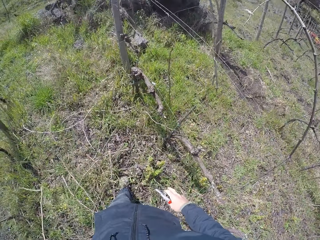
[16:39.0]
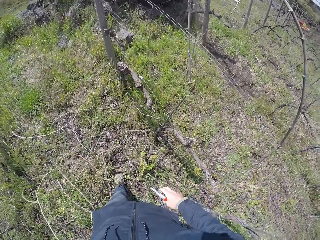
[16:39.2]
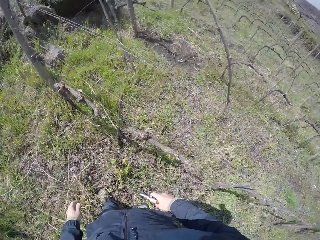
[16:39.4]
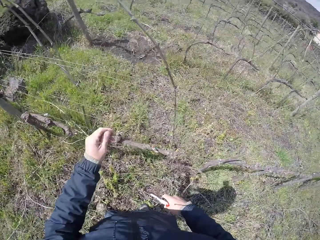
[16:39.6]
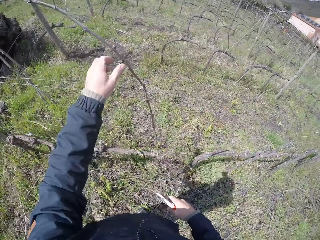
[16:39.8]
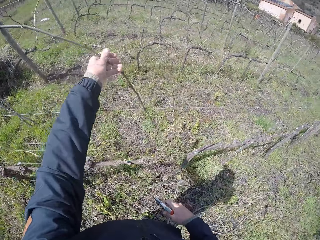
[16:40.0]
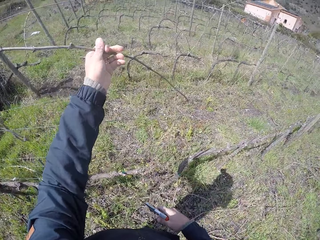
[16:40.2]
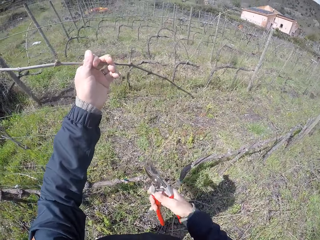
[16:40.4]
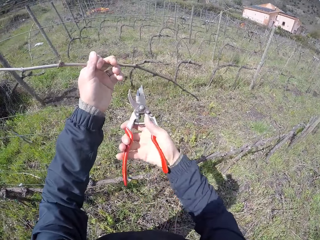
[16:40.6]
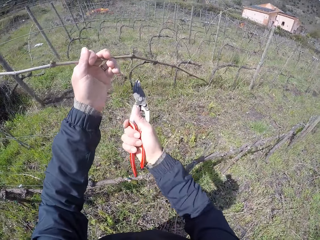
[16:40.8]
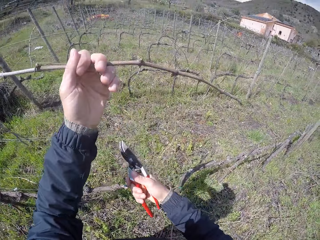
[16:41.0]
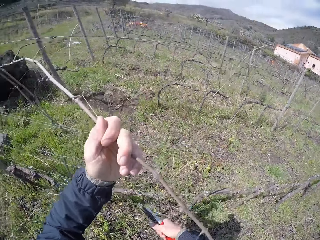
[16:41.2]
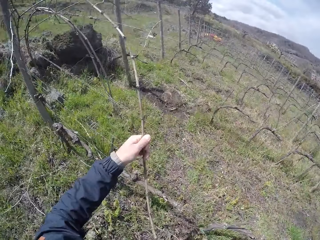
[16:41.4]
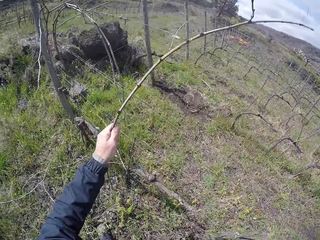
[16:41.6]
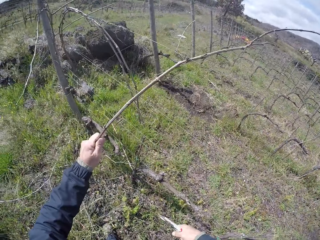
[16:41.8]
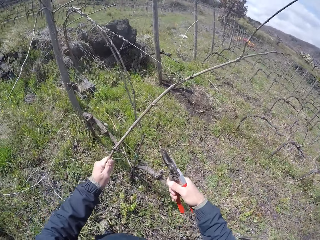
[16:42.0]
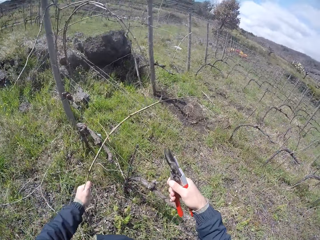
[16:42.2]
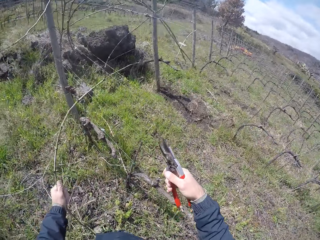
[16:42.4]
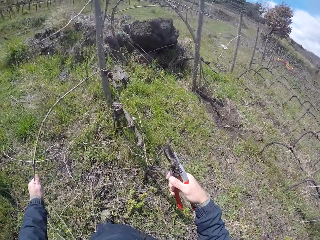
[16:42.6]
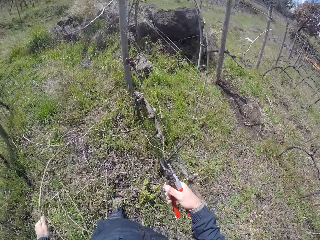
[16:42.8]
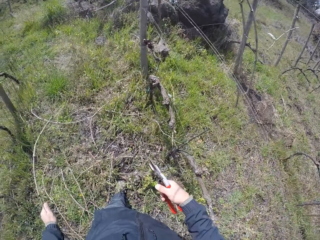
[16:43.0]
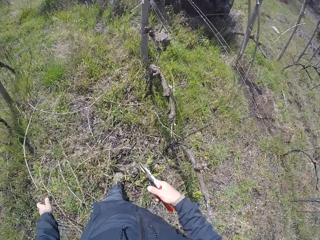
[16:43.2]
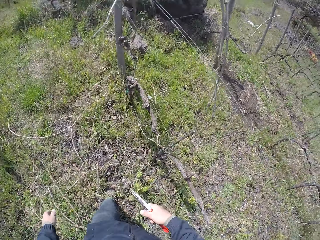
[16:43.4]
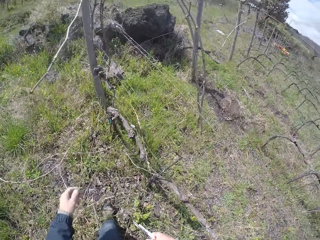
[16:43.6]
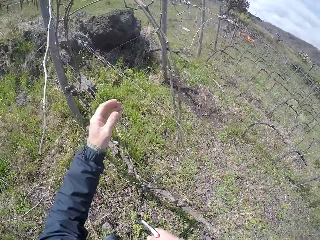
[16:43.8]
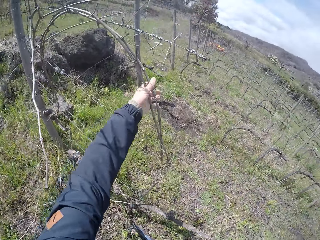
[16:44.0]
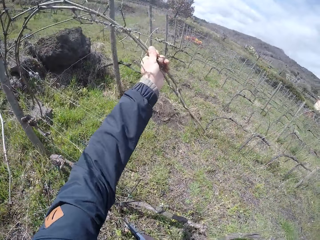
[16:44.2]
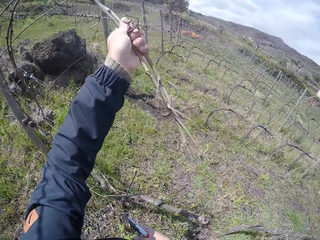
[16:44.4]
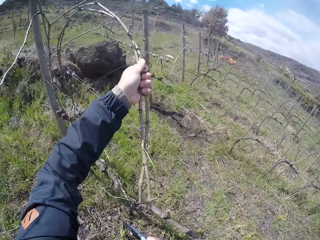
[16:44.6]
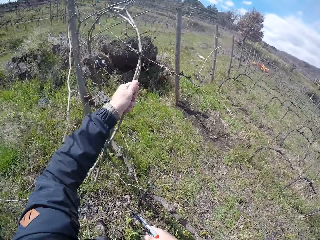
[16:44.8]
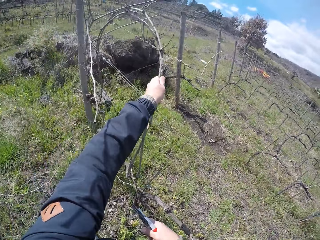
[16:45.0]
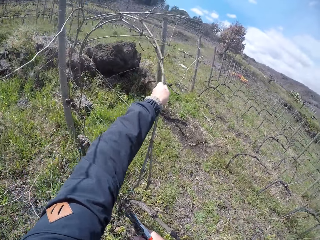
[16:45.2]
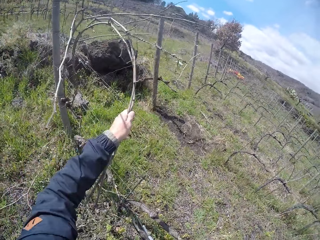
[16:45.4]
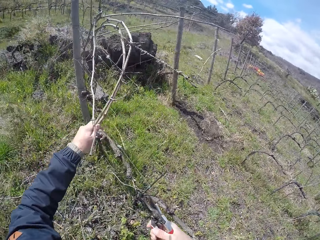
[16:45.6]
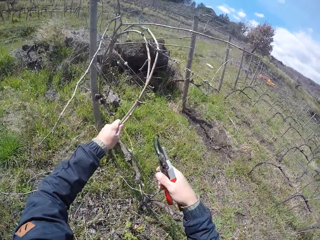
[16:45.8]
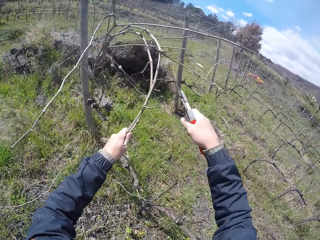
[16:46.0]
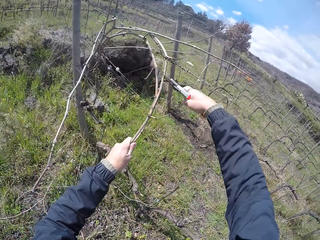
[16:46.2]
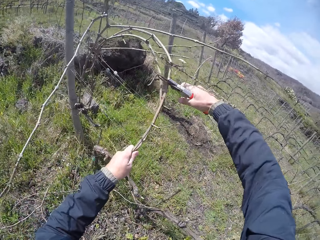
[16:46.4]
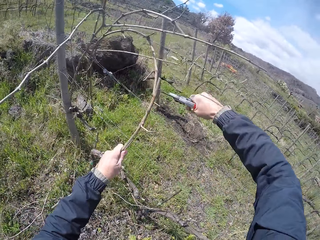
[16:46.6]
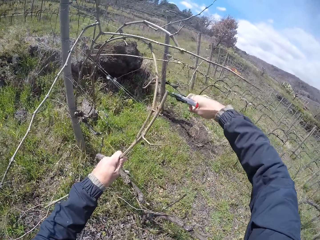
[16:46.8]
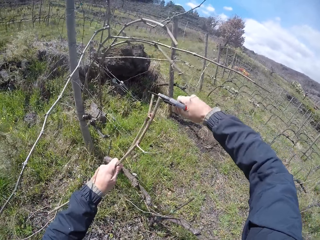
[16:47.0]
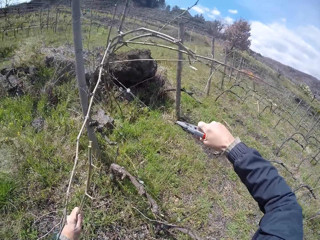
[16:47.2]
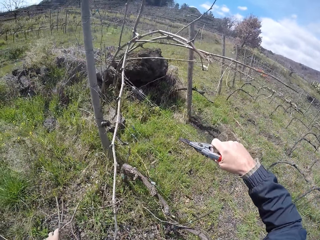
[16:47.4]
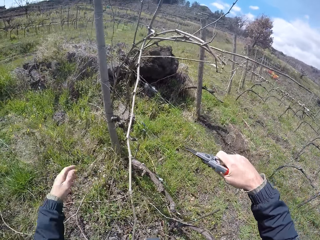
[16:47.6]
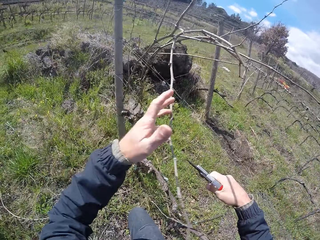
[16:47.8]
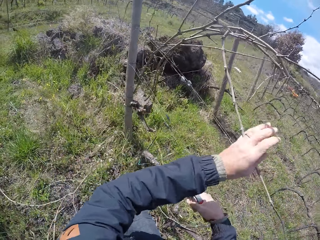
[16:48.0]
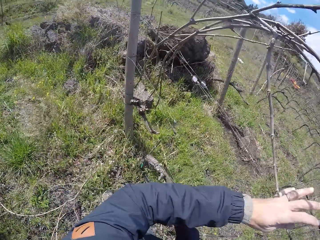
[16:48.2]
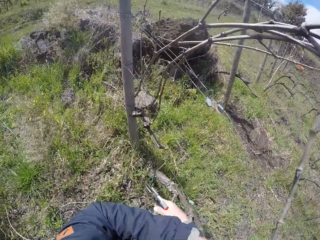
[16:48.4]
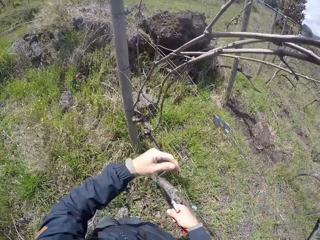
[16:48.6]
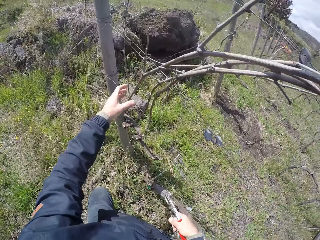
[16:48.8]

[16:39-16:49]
The camera wearer throws a dried stick to the ground and picks a dried stick from the fence. He cuts a branch in his left hand with the pruner in his right hand. He removes branches from the wired fence with his left hand to the floor. He throws a dried stick to the ground and picks a dried stick from the fence. He cuts a branch in his left hand with the pruner in his right hand to the floor. He throws a dried stick to the ground.

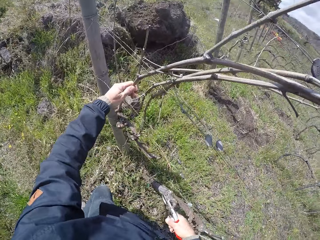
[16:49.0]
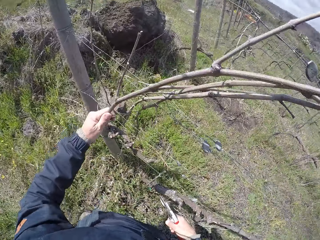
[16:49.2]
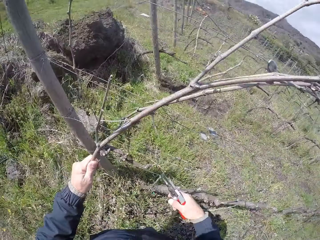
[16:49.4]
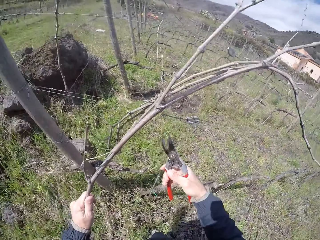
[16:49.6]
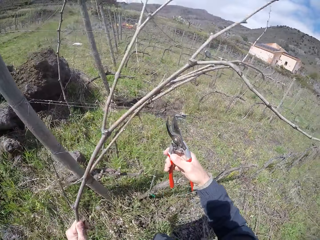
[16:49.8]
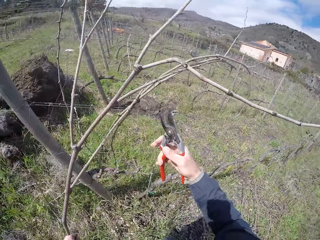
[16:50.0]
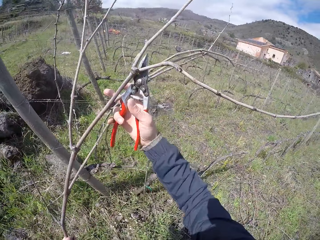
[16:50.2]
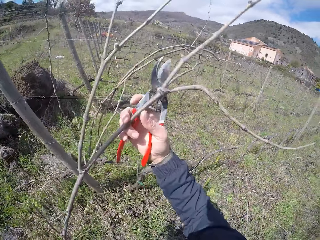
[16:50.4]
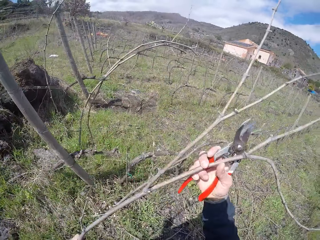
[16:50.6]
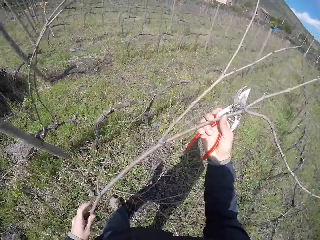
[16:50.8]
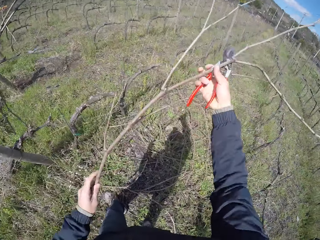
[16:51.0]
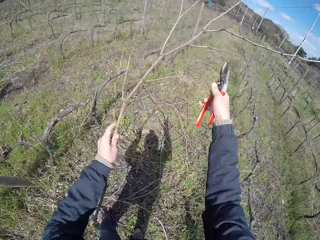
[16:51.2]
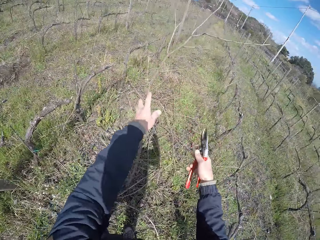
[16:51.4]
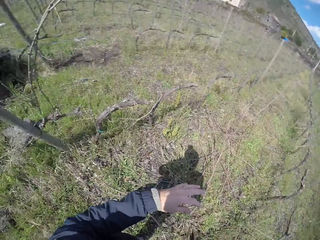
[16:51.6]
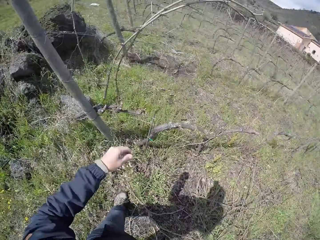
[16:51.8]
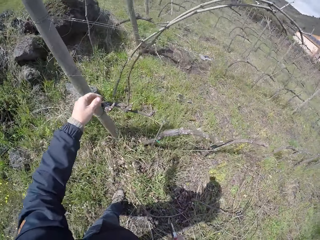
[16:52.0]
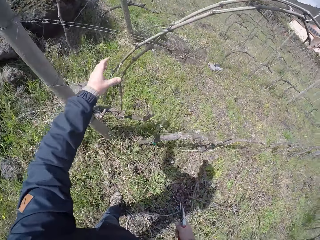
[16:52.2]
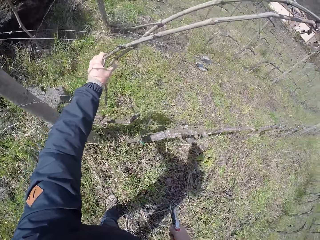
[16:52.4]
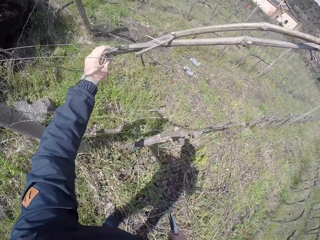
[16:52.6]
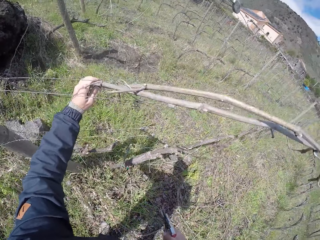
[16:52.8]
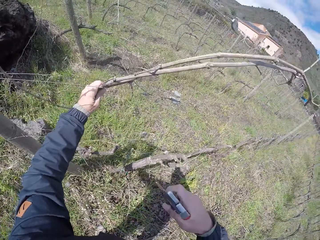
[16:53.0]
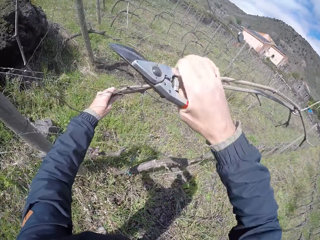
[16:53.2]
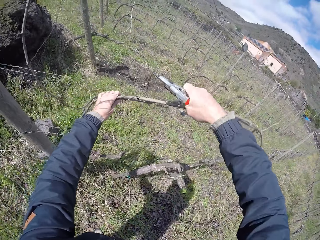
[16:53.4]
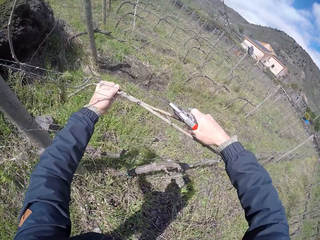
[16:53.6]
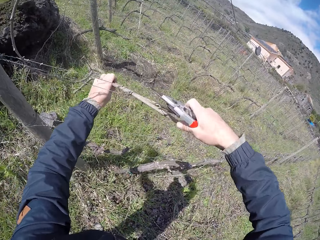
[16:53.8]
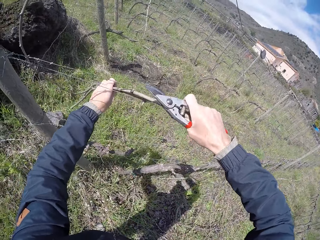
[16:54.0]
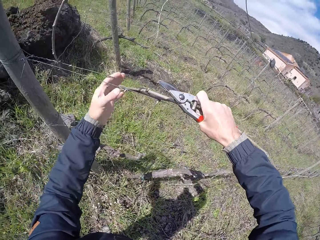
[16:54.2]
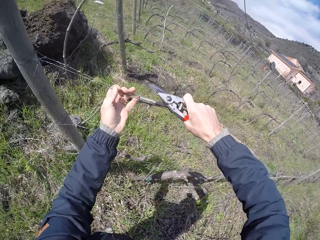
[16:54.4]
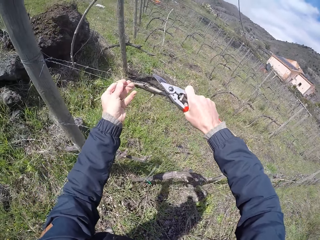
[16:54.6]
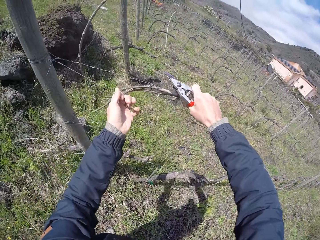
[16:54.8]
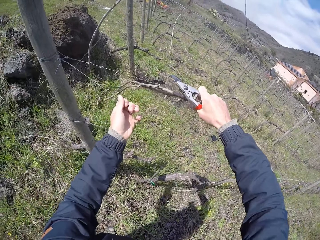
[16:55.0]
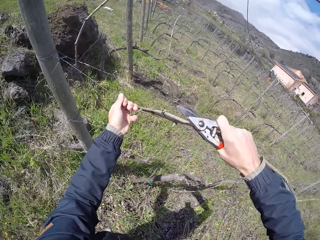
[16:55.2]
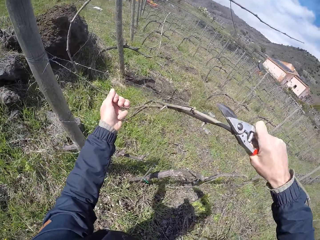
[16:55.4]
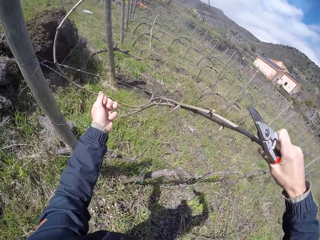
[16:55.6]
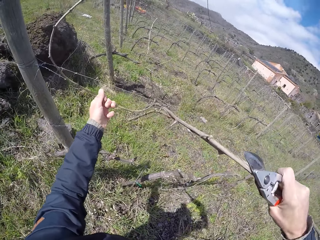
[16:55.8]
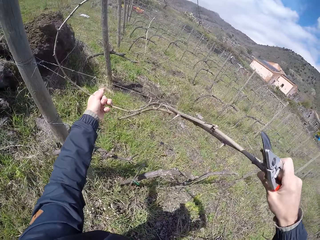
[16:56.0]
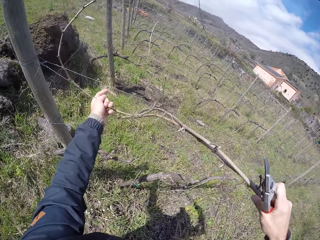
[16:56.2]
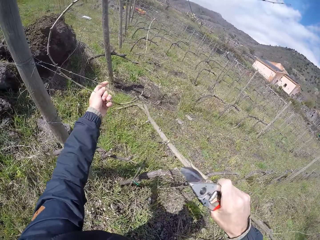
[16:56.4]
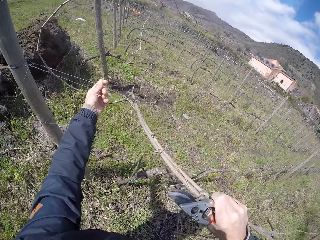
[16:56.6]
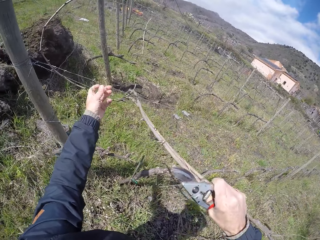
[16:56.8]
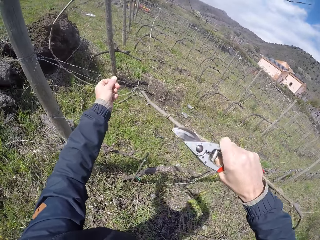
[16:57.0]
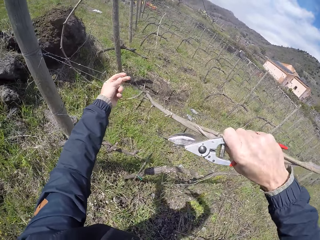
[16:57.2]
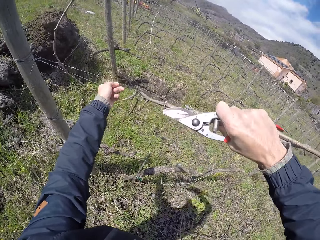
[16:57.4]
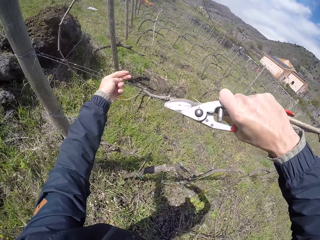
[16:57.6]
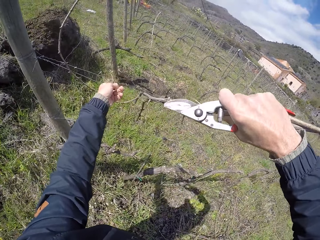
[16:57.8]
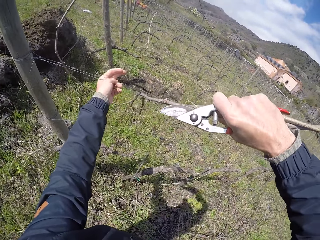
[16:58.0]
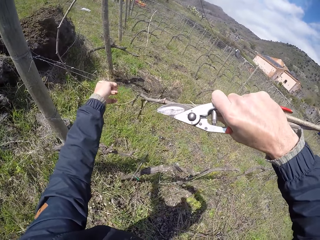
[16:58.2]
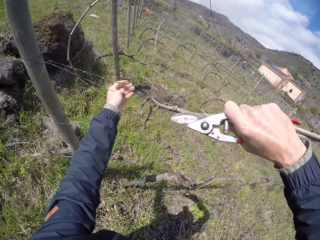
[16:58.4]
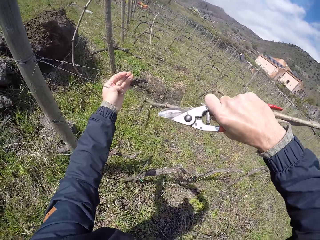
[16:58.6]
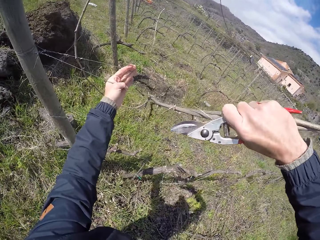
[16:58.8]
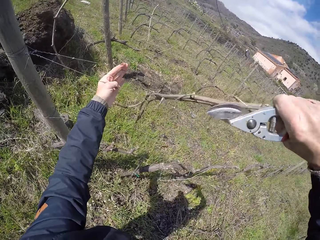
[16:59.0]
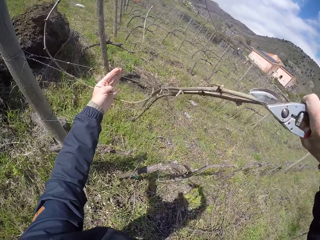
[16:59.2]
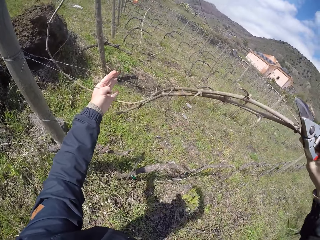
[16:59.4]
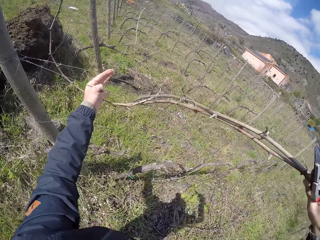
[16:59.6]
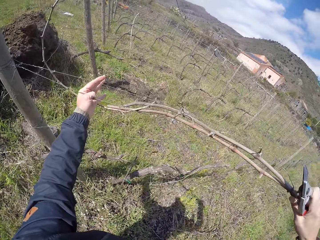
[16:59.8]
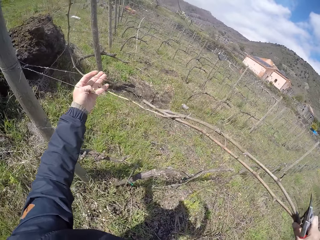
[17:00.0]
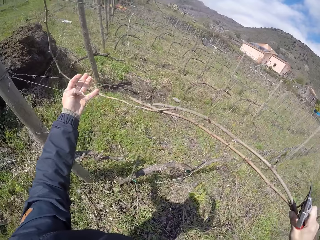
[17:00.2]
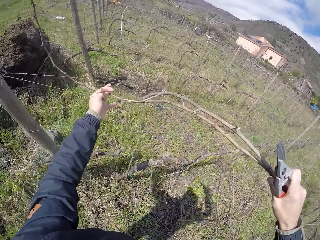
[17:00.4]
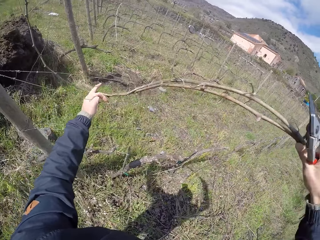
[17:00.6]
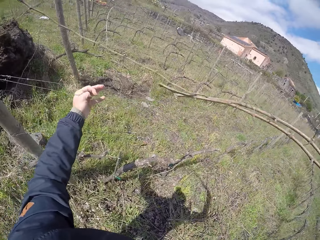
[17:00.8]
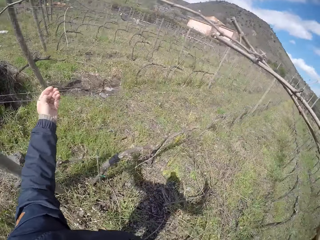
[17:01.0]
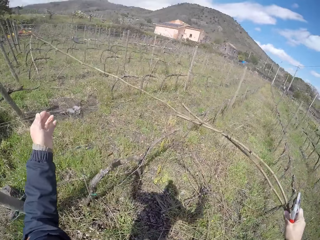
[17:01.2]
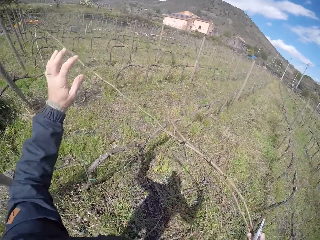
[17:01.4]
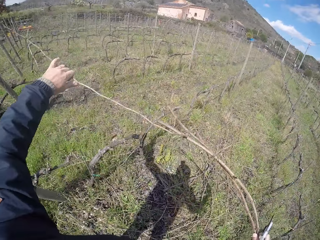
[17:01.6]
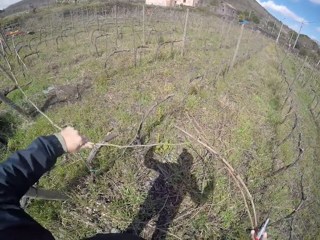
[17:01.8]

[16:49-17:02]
The camera wearer picks a dried stick from the fence. He removes branches from the wired fence with his hands to the floor. He throws a dried stick to the ground and picks a dried stick from the fence.
